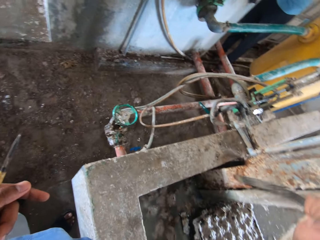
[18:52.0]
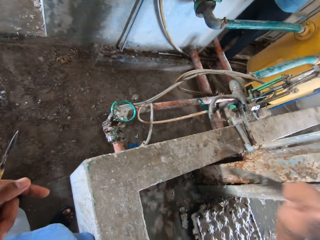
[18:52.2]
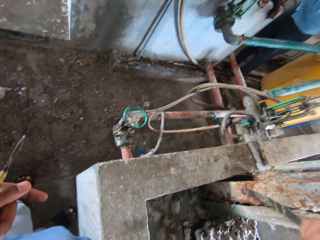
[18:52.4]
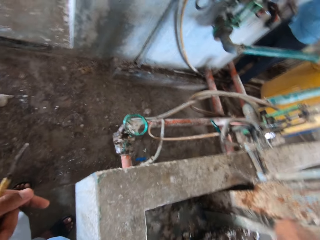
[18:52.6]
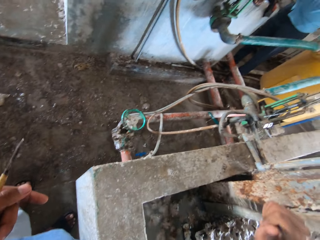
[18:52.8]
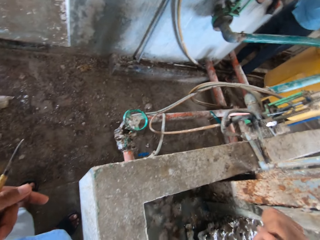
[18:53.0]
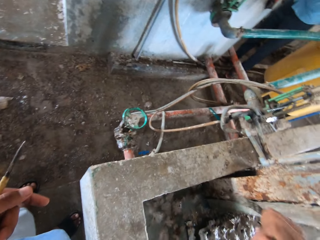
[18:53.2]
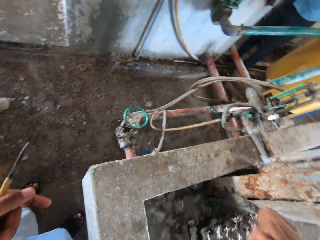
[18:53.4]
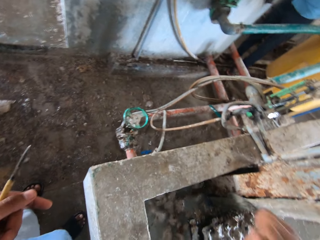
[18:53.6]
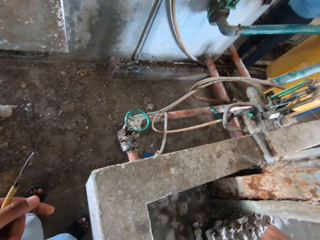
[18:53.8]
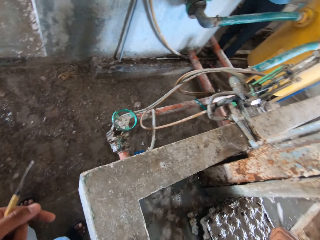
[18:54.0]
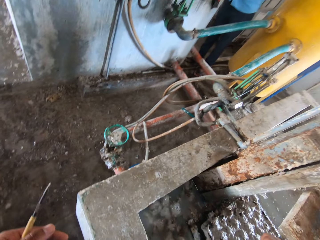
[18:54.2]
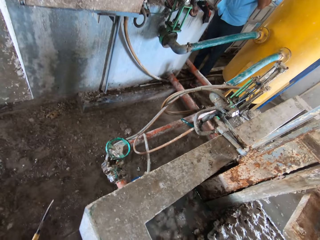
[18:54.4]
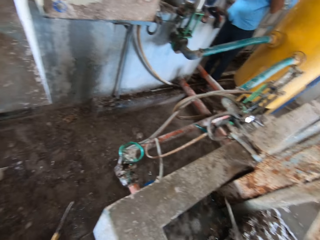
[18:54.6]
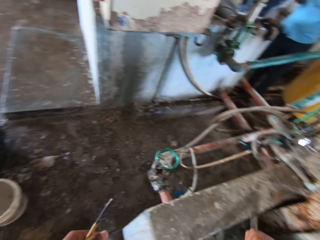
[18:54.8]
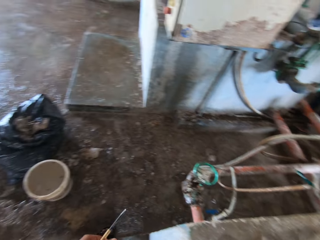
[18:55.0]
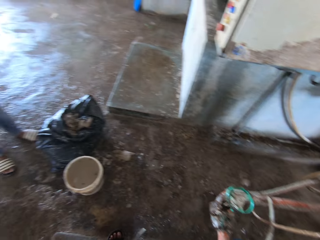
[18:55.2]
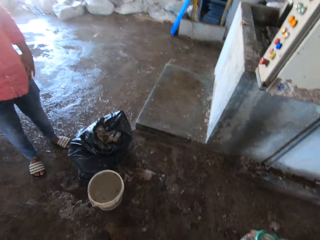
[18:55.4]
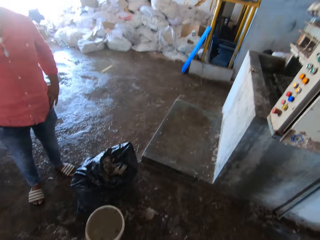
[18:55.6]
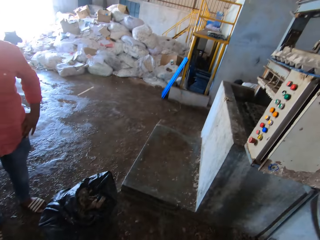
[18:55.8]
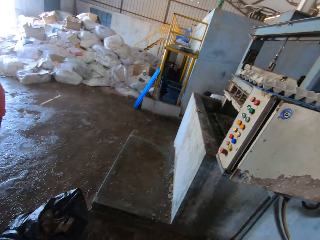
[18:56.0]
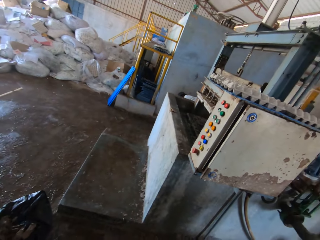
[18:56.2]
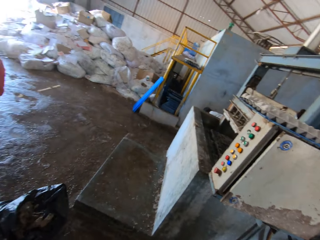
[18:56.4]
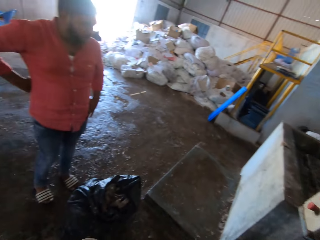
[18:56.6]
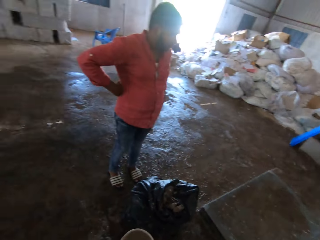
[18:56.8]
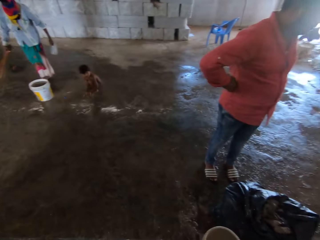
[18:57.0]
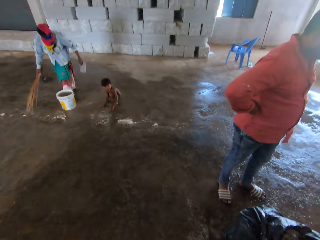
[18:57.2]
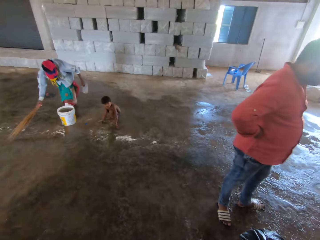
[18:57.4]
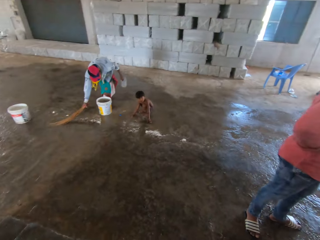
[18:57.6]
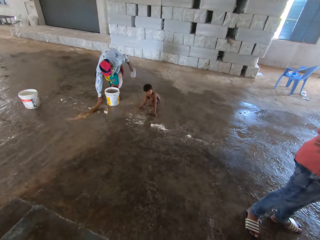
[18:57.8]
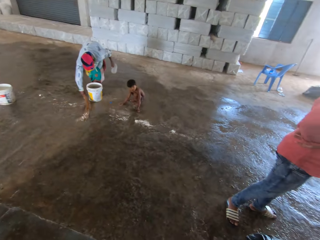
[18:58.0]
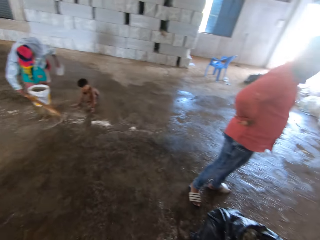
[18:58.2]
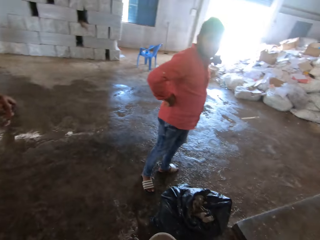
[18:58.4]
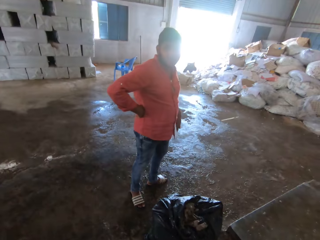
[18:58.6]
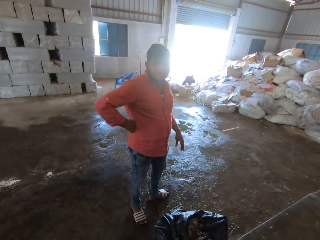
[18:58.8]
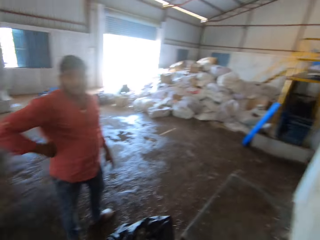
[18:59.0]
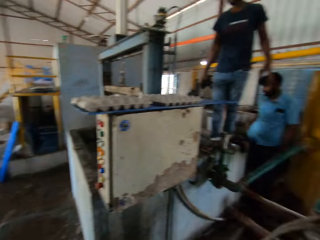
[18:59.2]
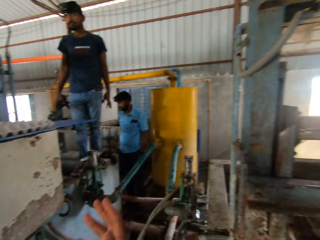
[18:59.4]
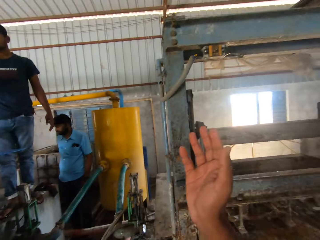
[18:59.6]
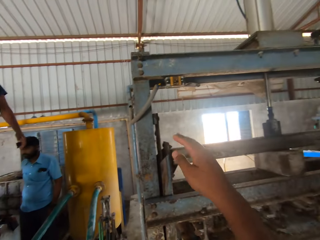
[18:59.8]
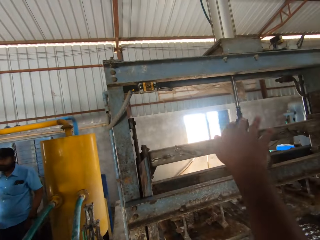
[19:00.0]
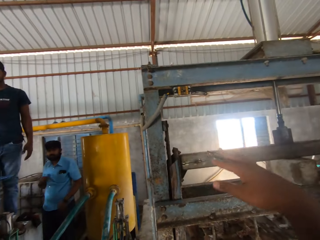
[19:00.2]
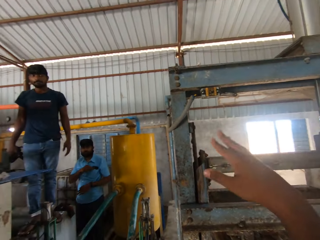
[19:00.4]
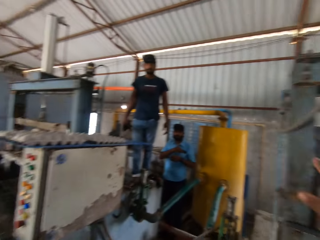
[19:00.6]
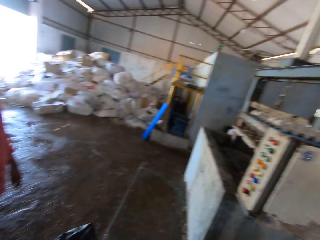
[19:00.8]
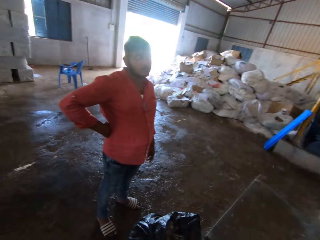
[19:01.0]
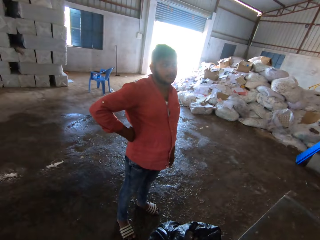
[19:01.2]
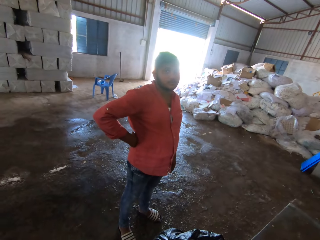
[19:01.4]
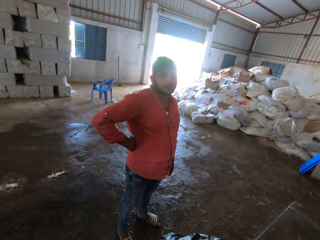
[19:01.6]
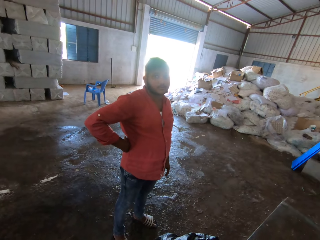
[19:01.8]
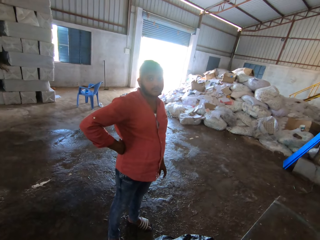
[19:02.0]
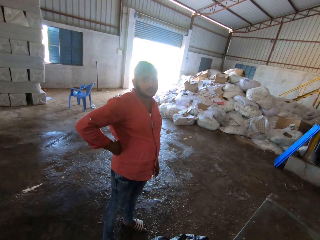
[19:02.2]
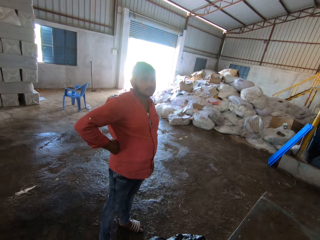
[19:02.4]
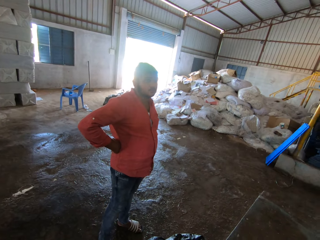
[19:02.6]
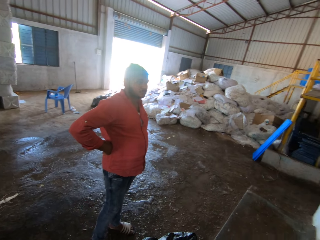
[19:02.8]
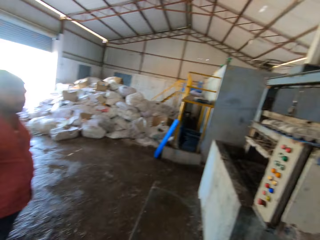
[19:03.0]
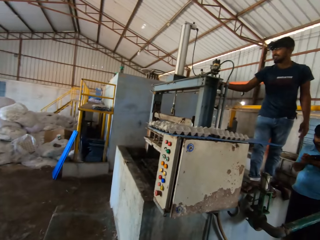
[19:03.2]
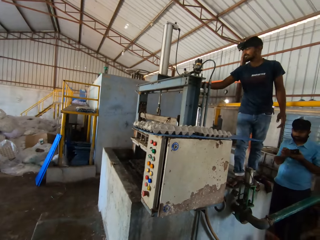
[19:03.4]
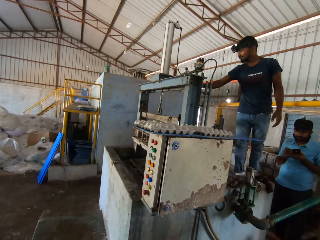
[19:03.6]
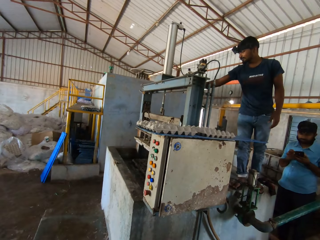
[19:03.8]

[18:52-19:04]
The camera wearer cleans the machine with a metal. He illustrates with his hand.

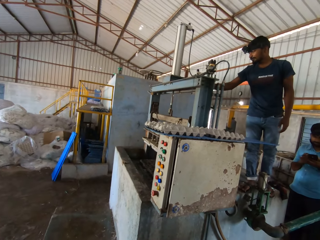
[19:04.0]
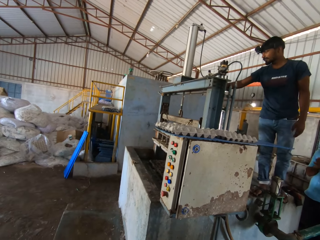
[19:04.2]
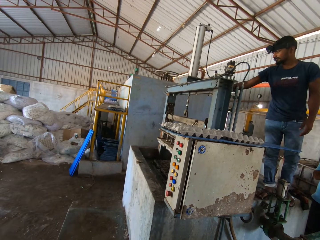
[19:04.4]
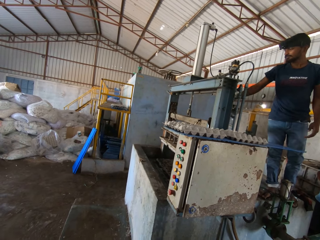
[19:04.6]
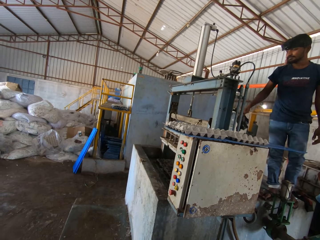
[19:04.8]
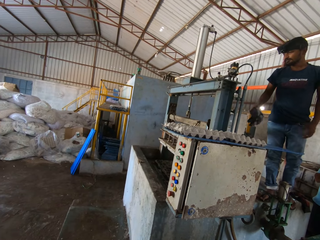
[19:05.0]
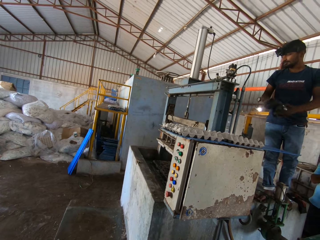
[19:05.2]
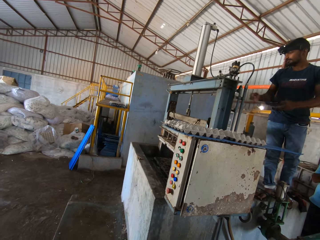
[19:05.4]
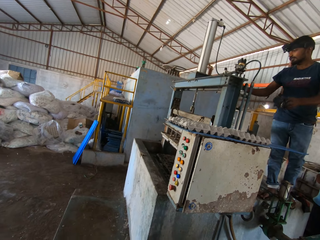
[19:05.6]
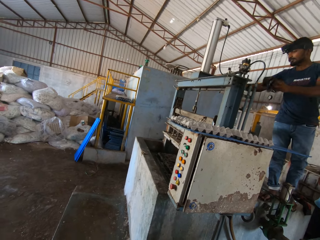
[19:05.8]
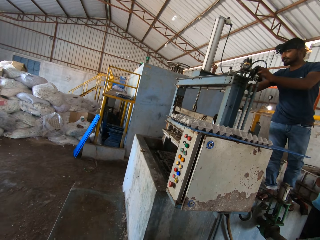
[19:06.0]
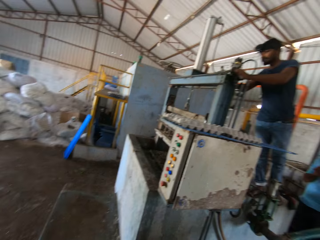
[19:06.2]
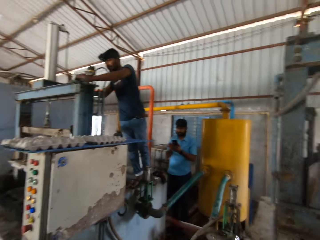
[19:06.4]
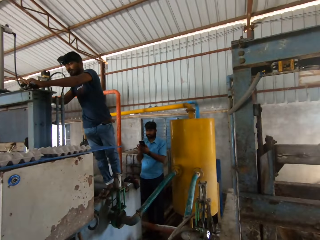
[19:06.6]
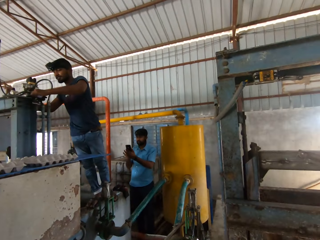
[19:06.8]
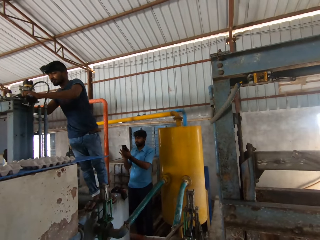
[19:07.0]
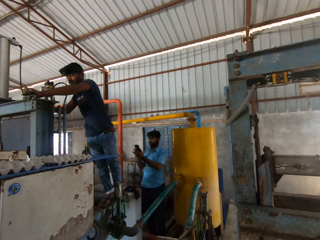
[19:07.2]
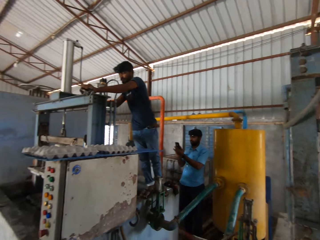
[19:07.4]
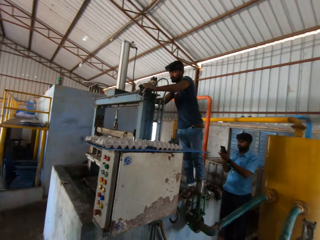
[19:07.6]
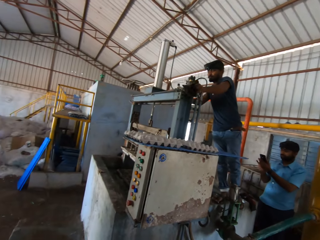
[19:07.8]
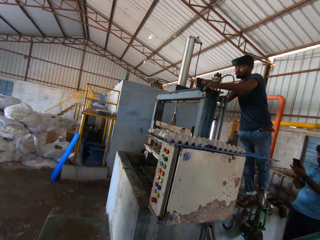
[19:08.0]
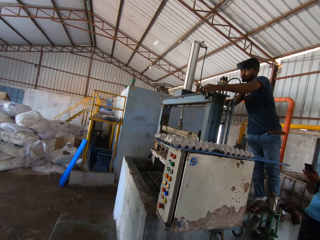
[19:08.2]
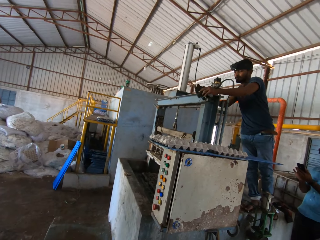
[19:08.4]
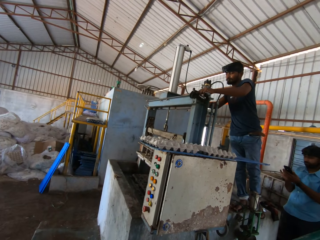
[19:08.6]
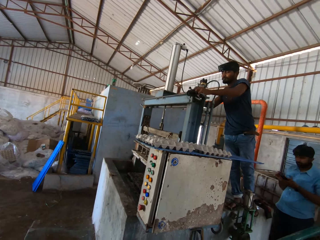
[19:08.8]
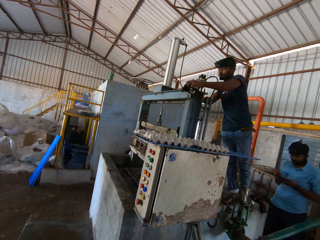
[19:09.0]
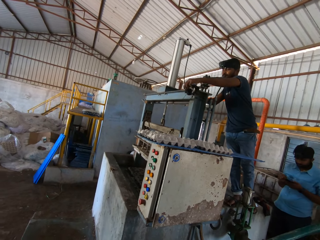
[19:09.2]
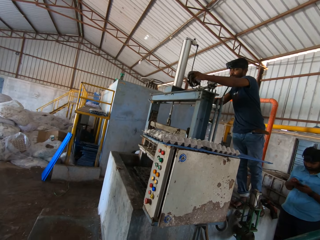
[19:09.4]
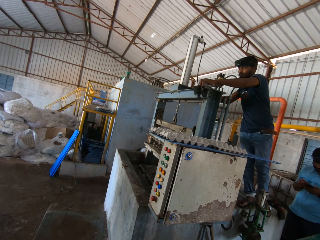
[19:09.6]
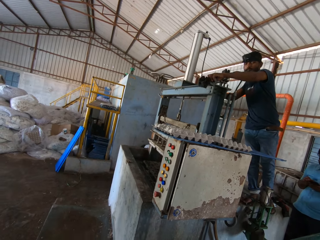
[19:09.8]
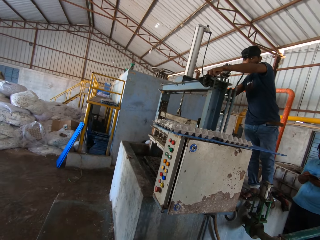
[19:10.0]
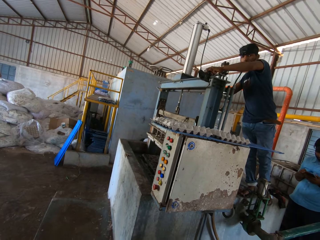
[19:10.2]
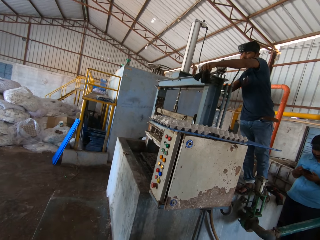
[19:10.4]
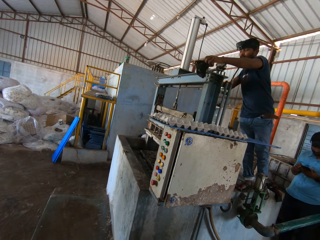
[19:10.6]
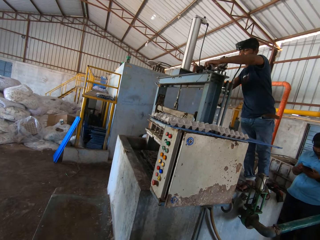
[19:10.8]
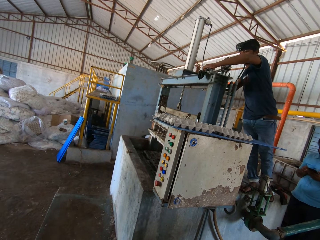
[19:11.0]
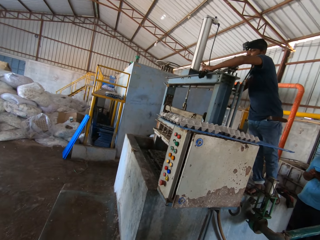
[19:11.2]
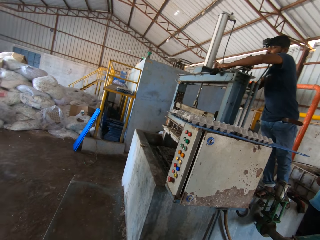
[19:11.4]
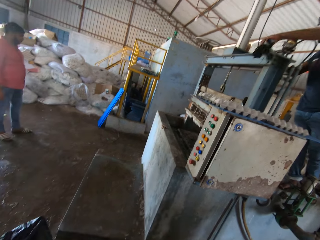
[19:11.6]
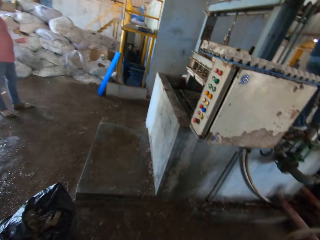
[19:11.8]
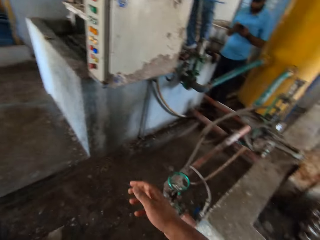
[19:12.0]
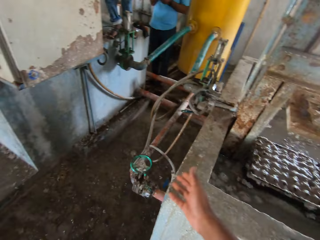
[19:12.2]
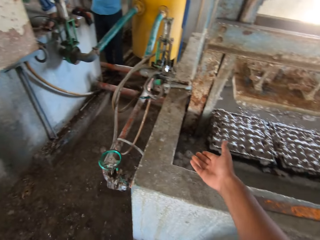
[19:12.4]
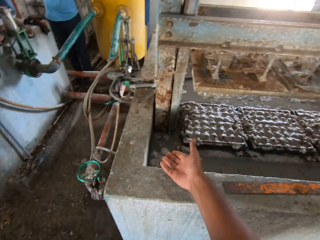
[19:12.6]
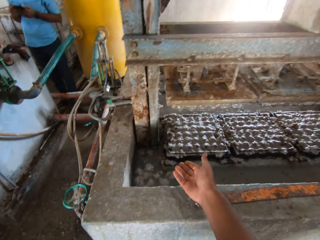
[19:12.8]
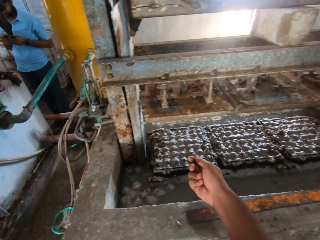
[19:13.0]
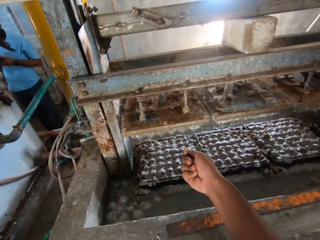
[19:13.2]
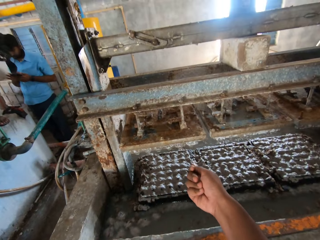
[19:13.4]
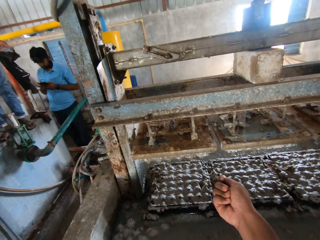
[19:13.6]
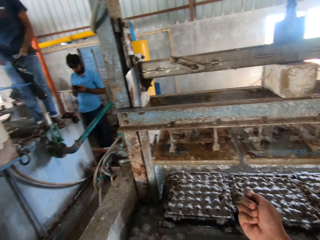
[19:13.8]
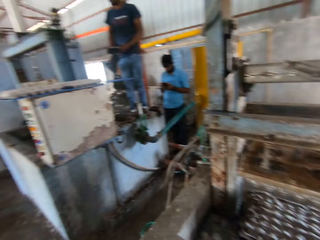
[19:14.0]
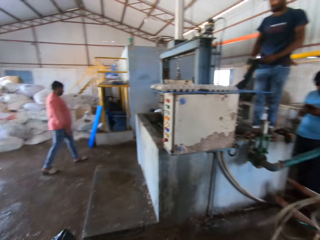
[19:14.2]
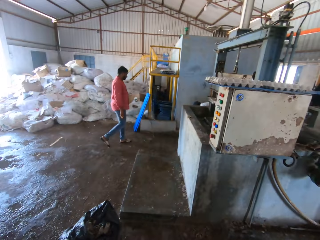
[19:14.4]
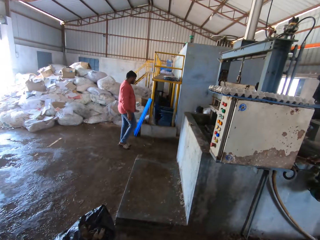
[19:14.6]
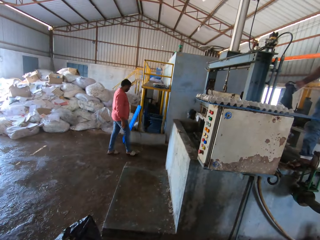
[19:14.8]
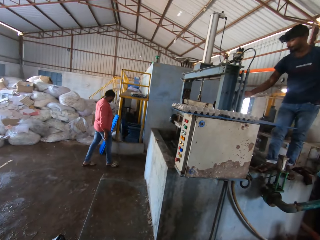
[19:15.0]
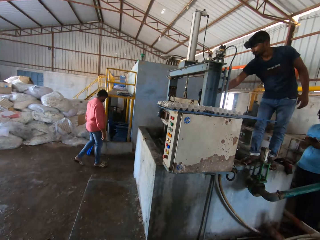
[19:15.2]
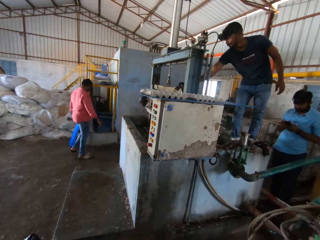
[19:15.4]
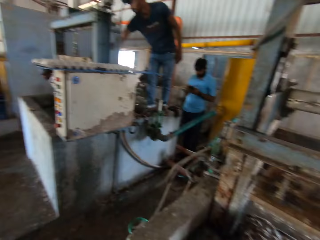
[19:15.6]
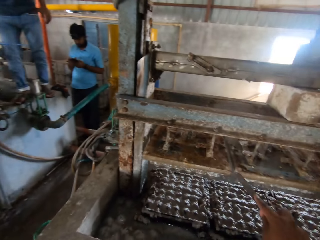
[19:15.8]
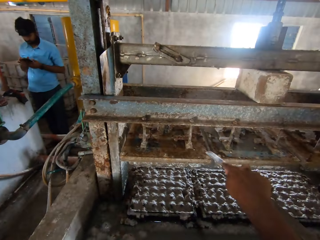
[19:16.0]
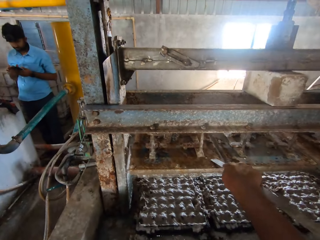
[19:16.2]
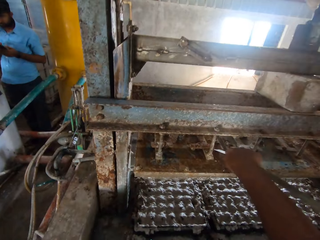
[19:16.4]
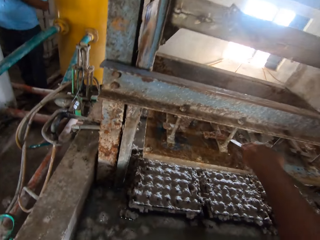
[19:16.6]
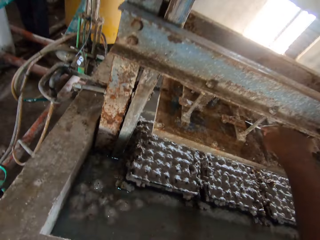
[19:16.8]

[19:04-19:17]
A man wipes the machine with a cloth. Another man uses a phone. The first man puts the cloth on the machine.
